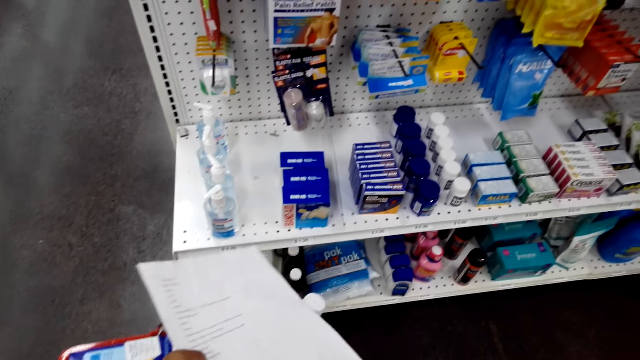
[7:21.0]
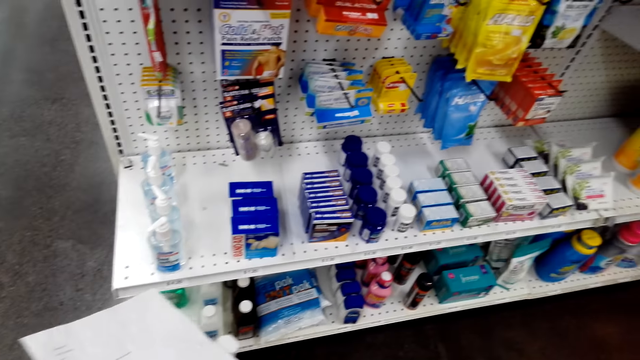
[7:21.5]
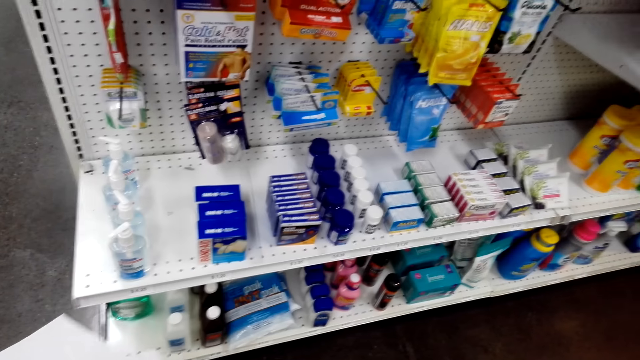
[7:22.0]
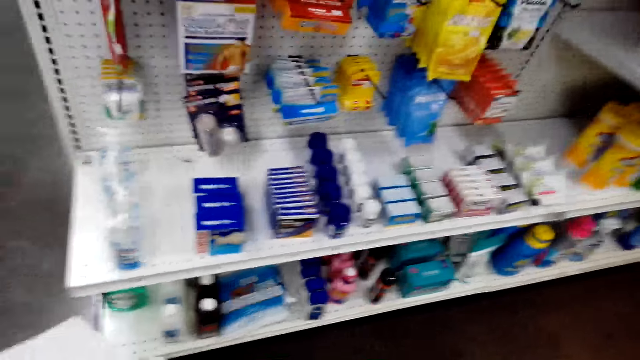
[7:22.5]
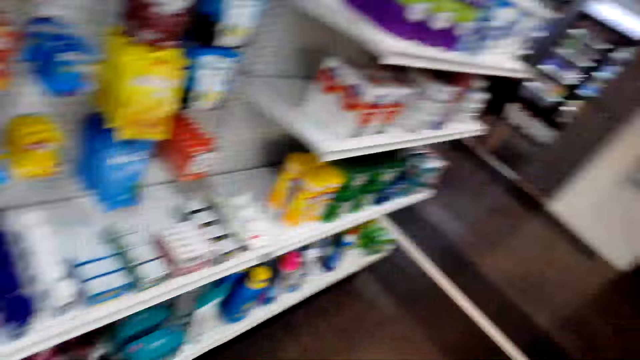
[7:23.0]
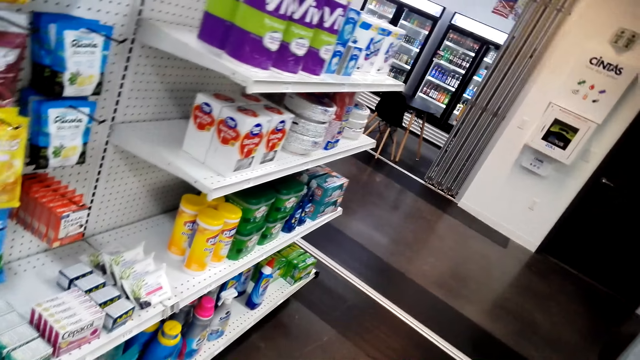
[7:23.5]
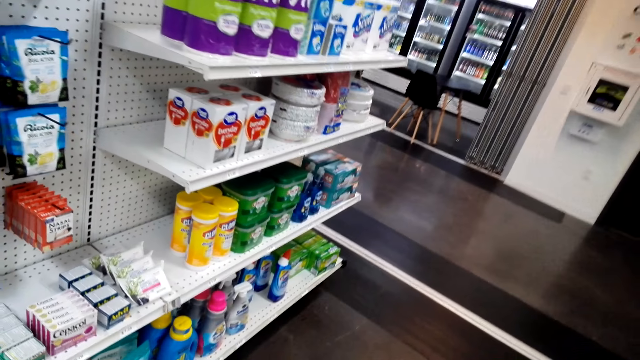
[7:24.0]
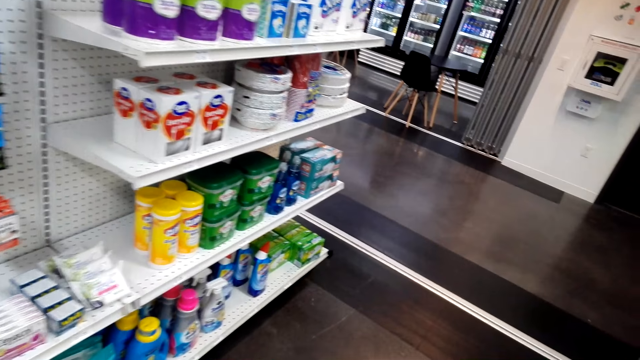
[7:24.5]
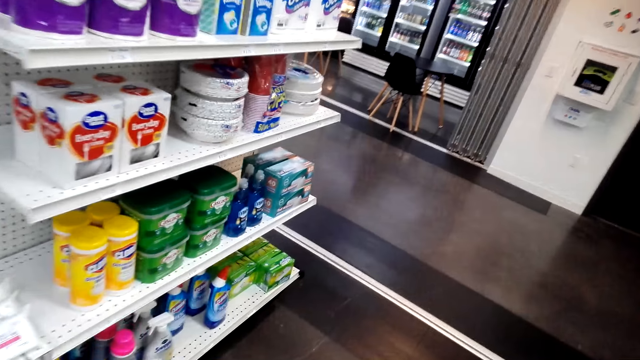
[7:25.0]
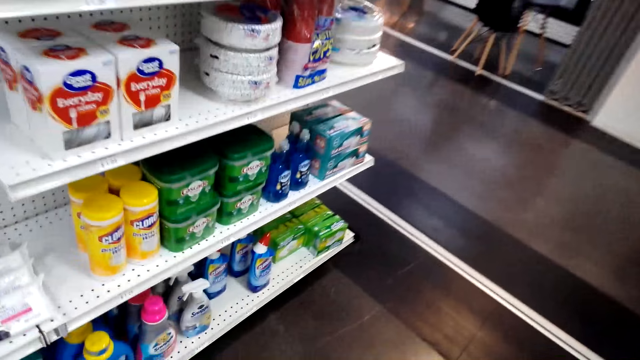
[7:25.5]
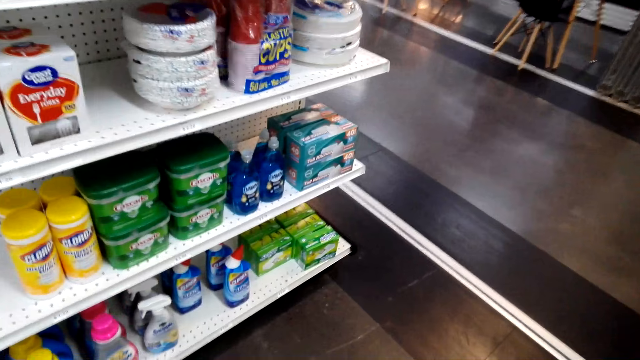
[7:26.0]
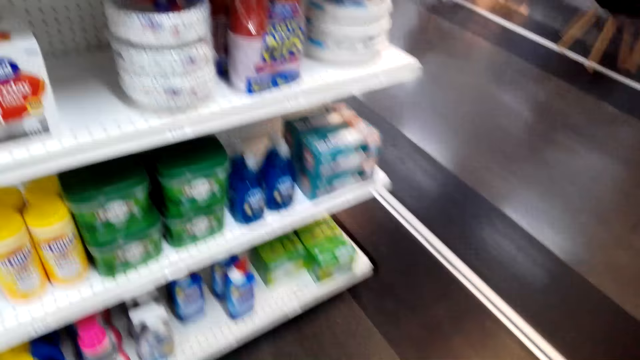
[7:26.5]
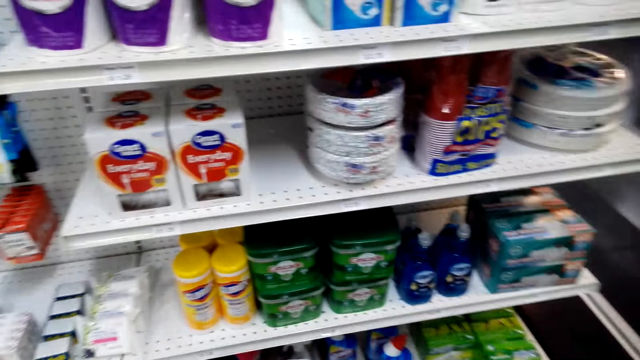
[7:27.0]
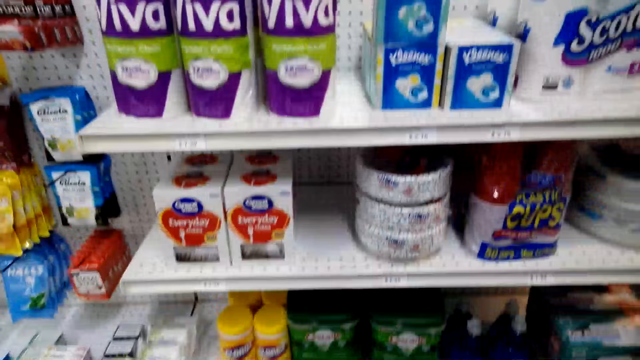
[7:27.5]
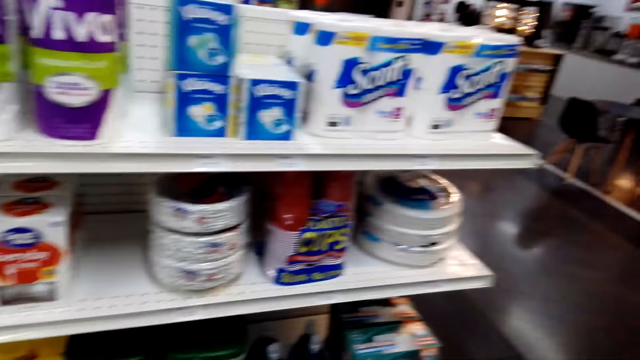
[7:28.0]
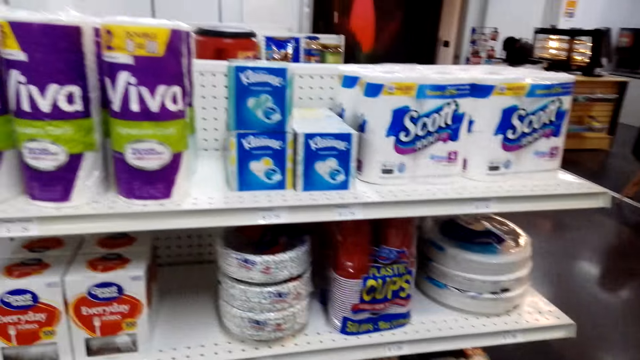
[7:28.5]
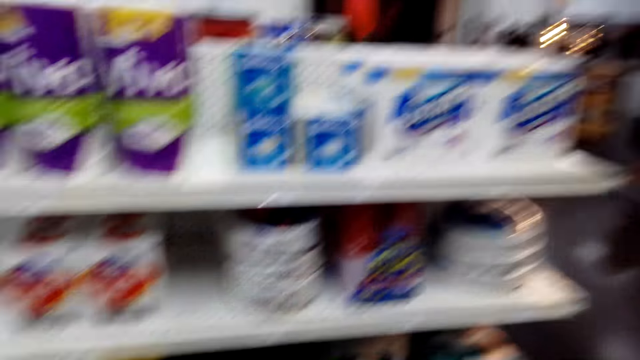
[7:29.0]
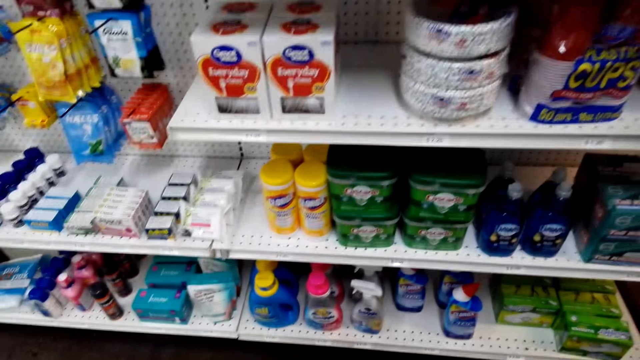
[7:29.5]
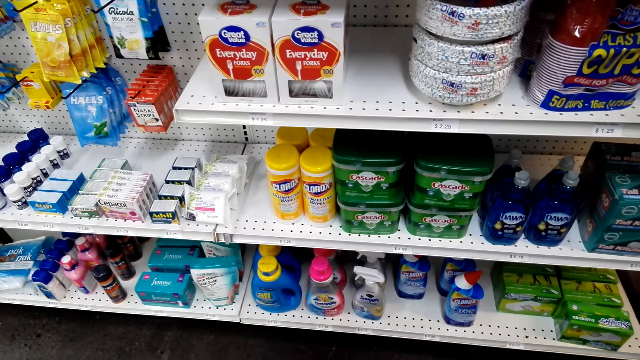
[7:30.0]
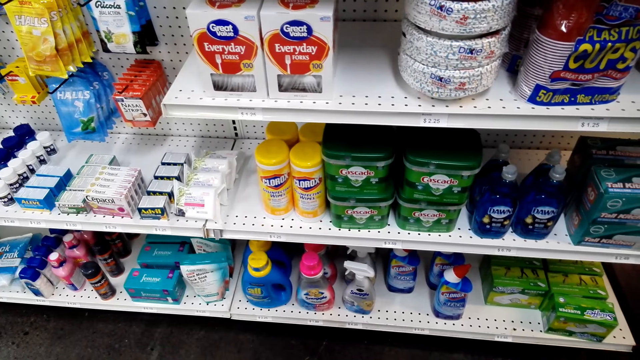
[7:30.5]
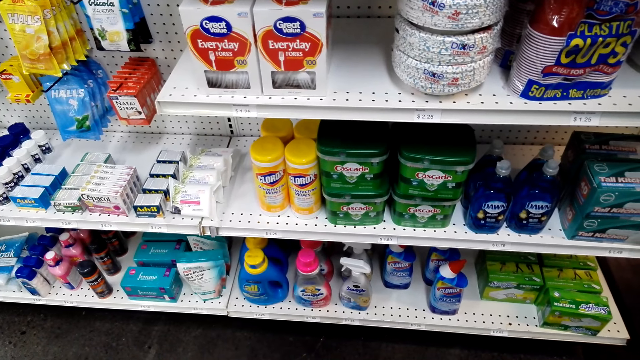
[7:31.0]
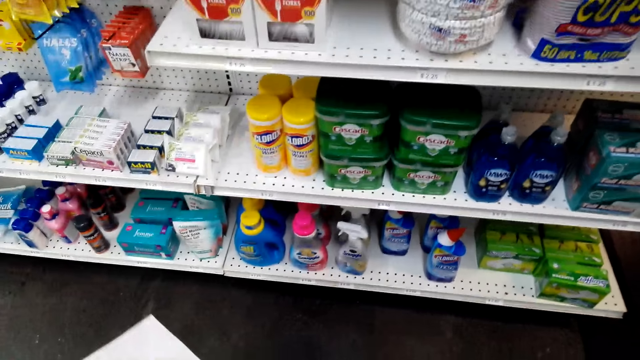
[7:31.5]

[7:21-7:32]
The camera wearer stares around the items. They look around the supermarket shelf.

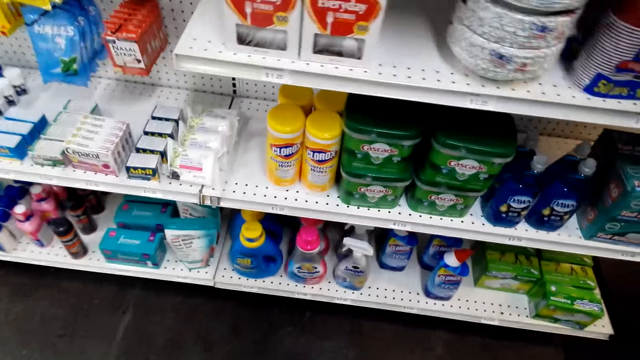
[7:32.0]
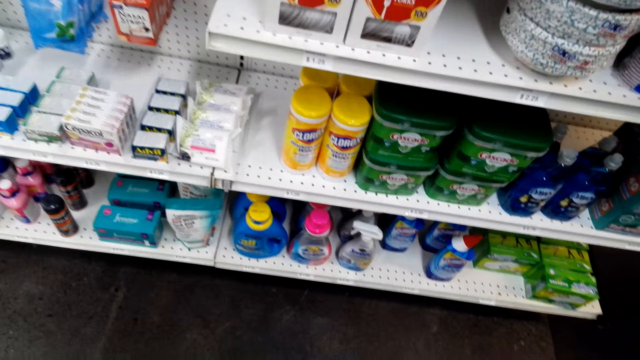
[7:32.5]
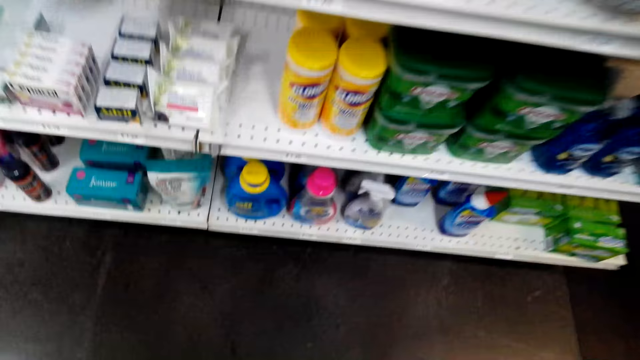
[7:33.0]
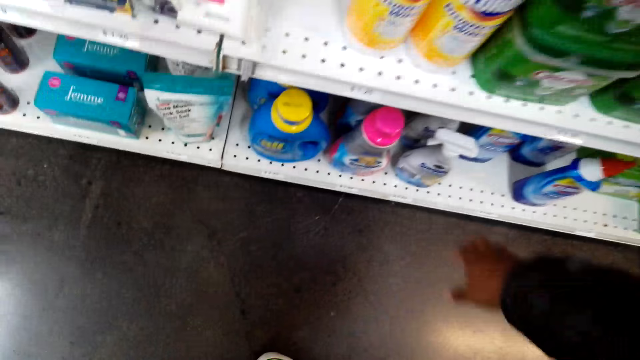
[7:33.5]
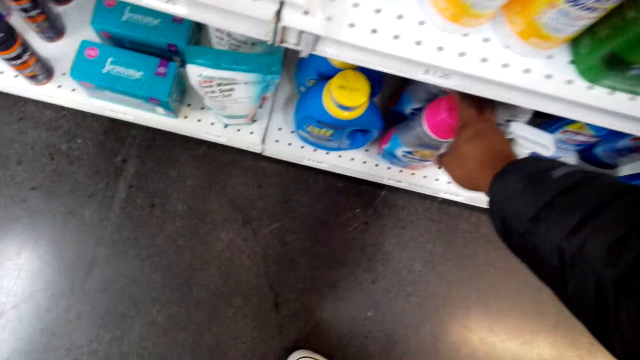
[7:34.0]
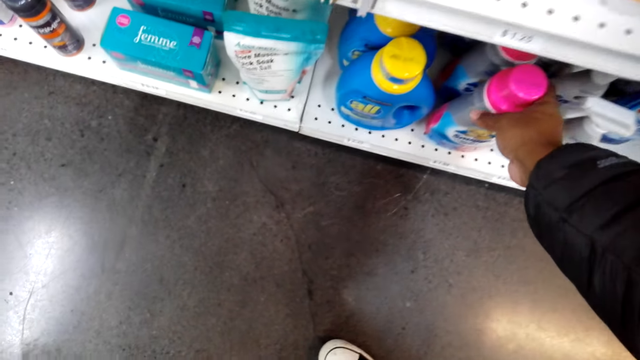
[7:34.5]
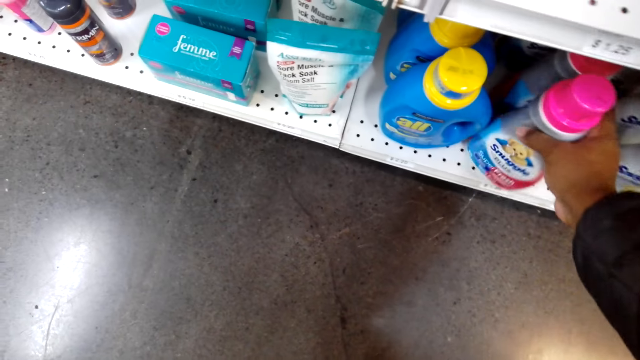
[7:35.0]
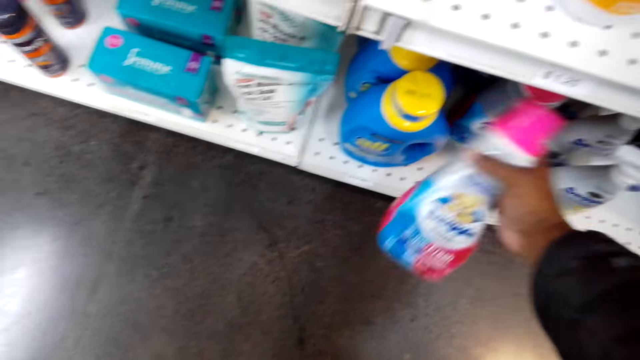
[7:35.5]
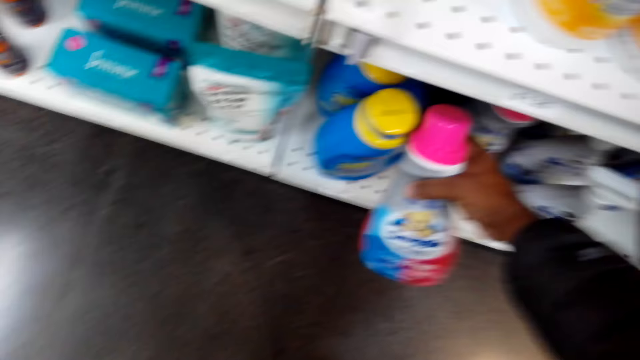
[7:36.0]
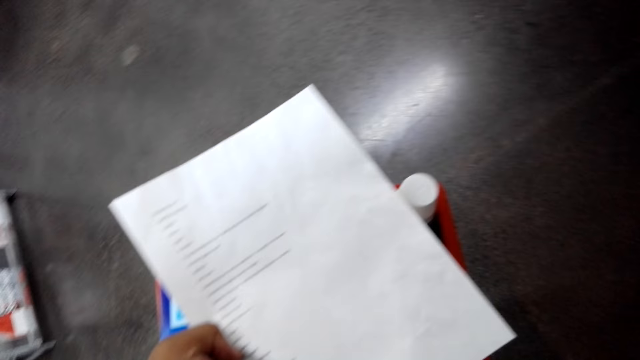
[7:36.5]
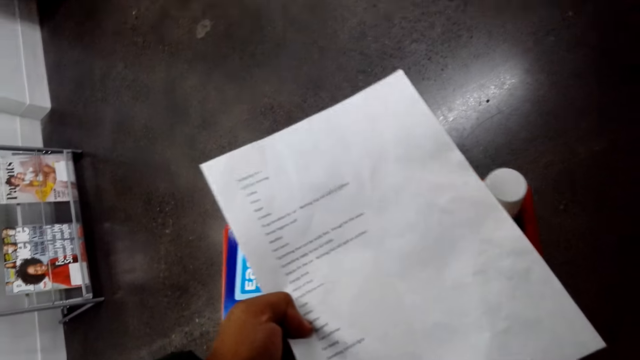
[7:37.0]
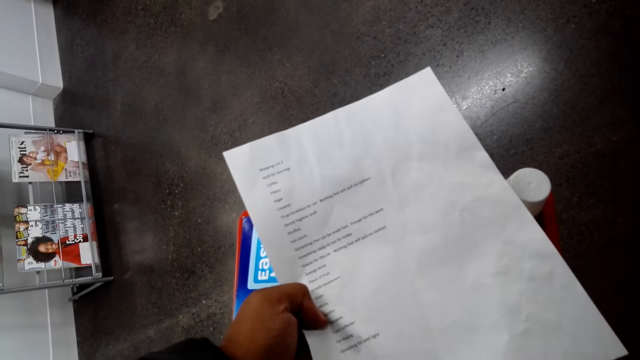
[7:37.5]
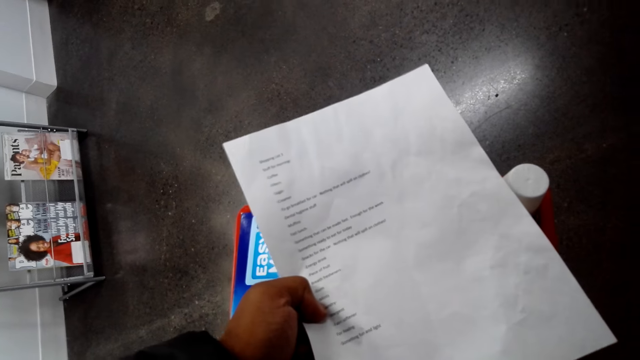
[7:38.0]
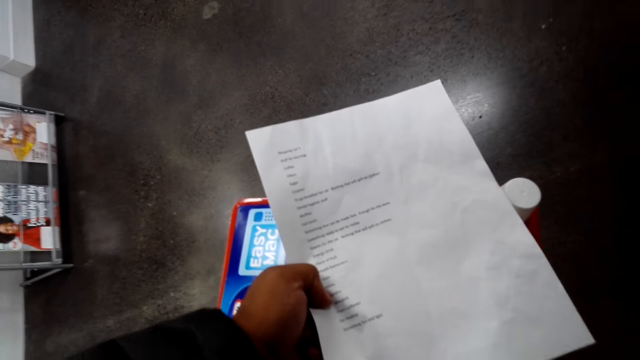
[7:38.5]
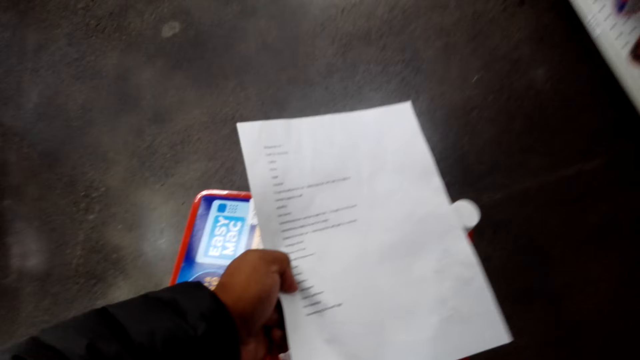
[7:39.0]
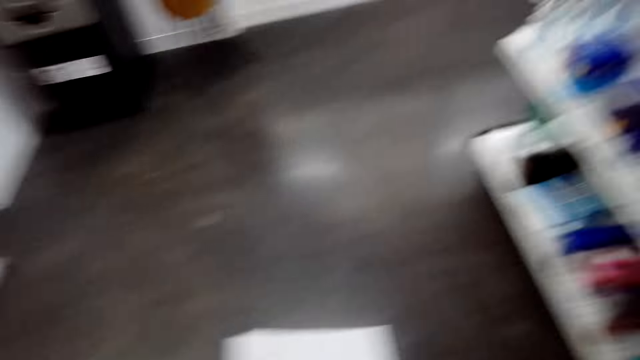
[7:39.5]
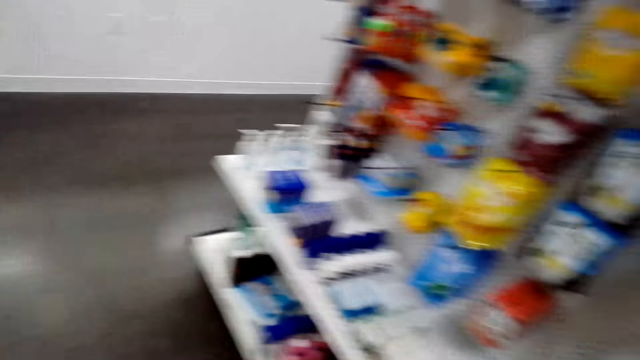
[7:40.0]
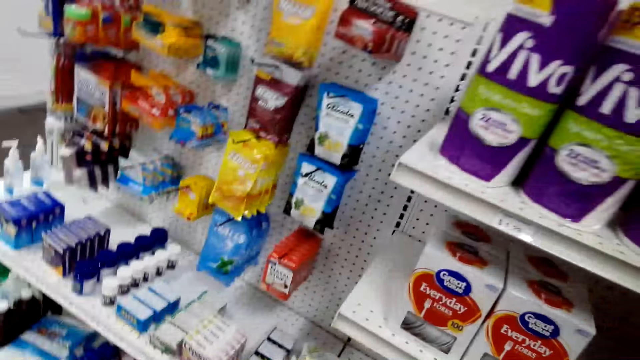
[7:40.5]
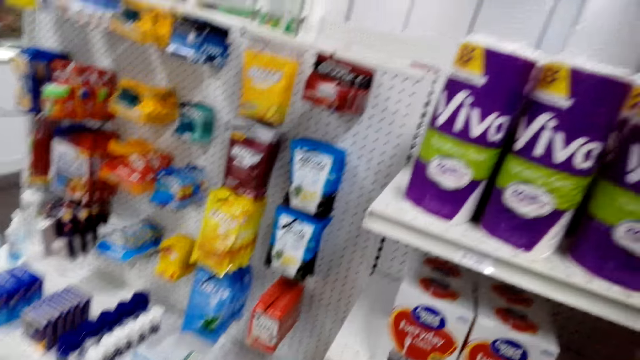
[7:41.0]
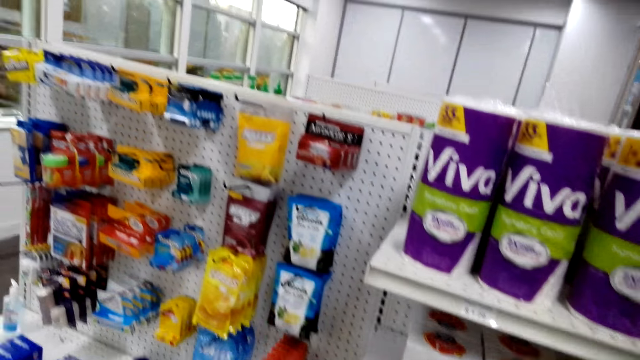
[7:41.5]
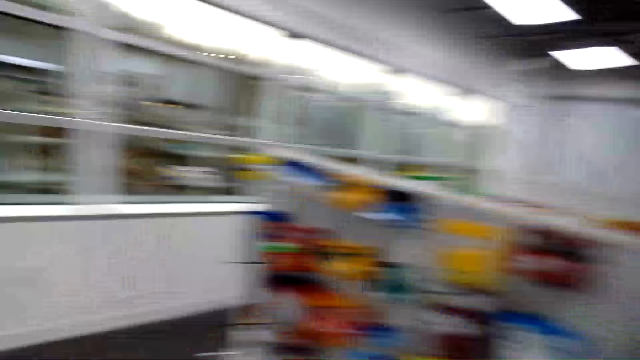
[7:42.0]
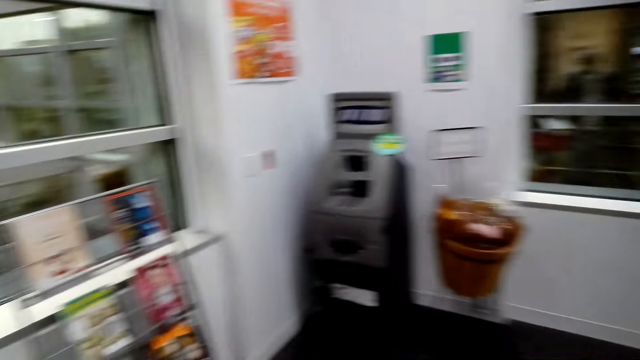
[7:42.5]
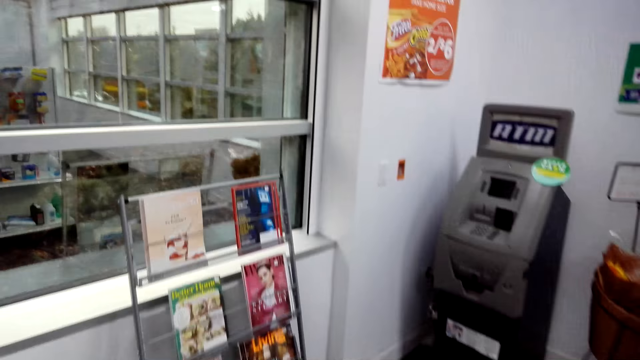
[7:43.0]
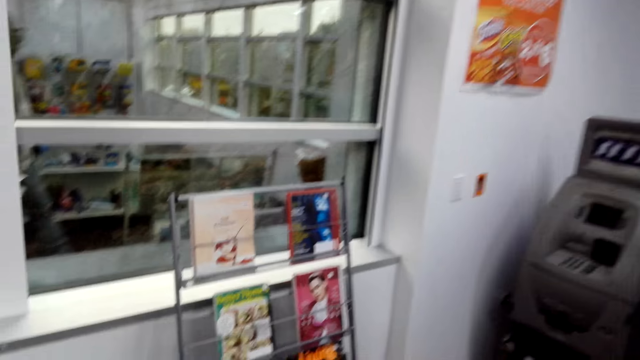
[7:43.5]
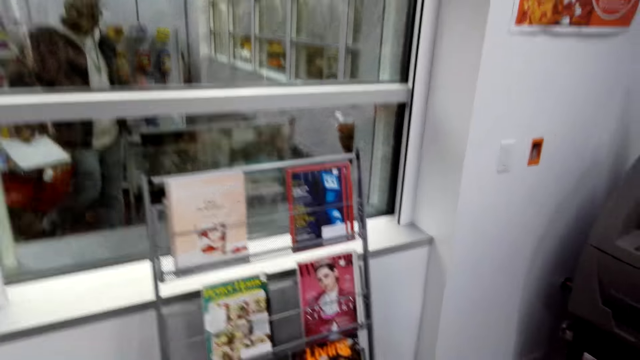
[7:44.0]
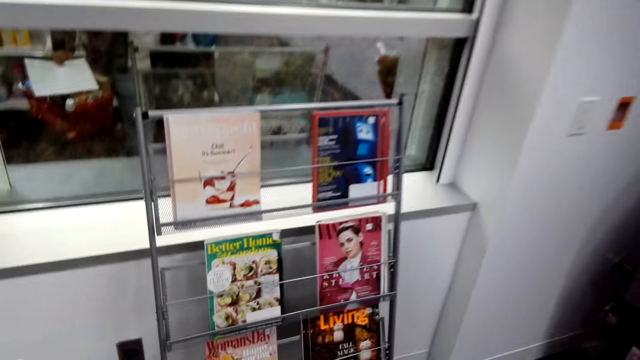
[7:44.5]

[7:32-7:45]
The camera wearer takes the Snuggle laundry product on the shelf. They look around the supermarket.
